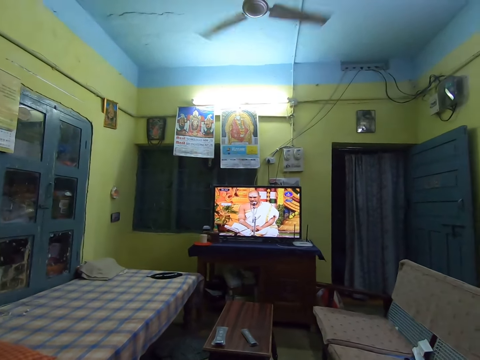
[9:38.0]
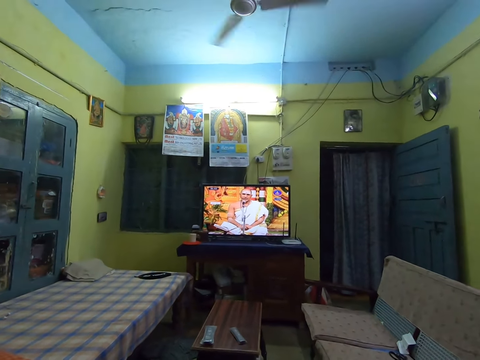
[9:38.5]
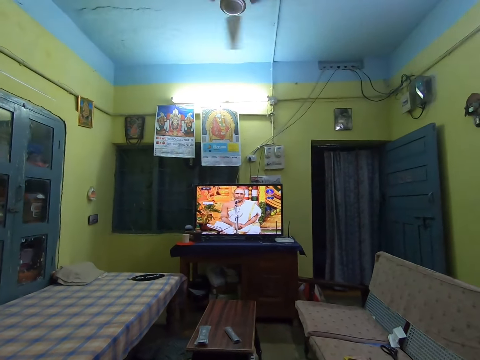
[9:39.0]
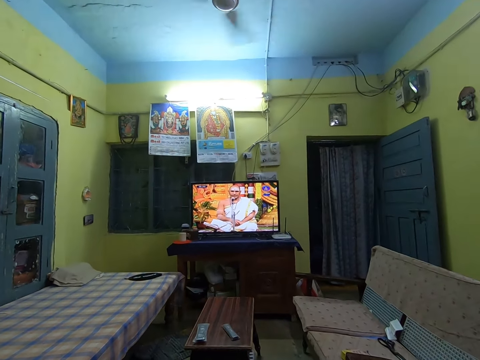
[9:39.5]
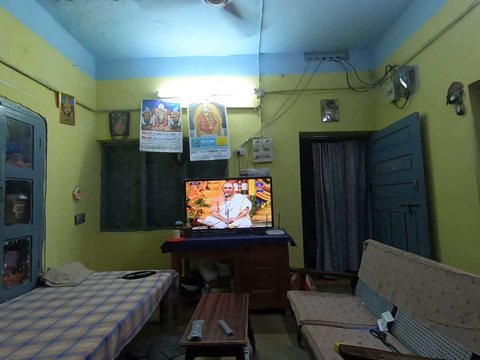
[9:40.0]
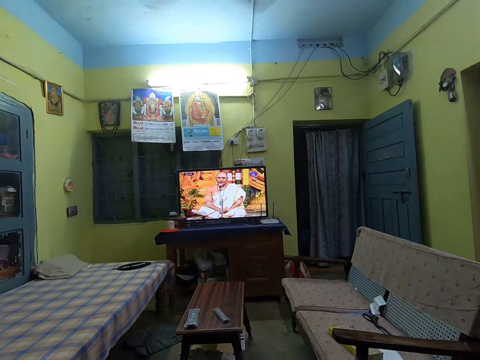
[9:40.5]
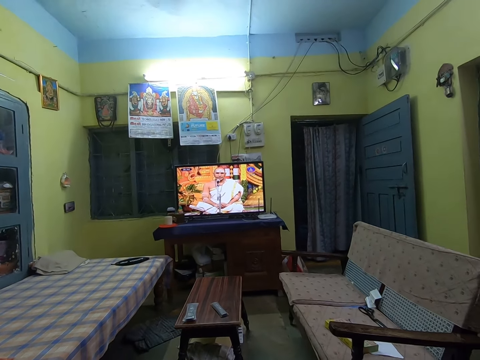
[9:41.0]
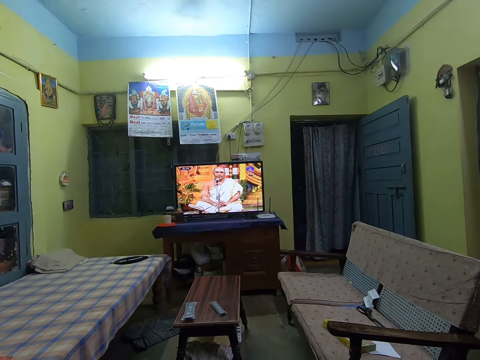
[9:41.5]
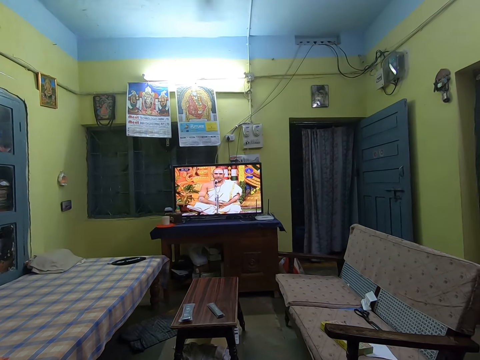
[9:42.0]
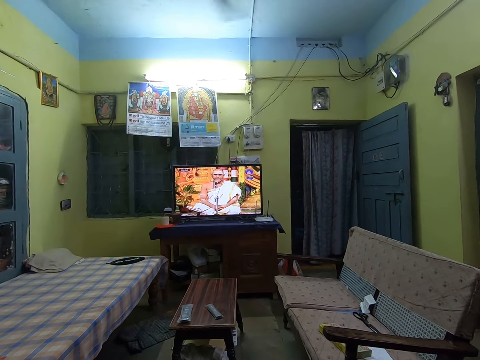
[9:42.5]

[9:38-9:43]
The camera wearer looks around.

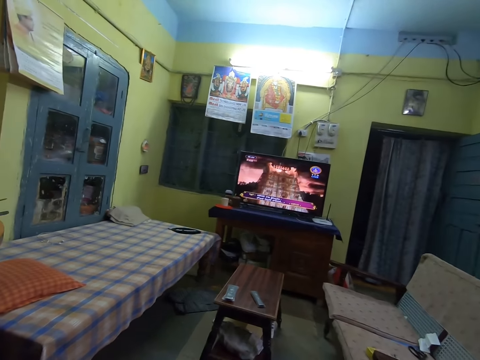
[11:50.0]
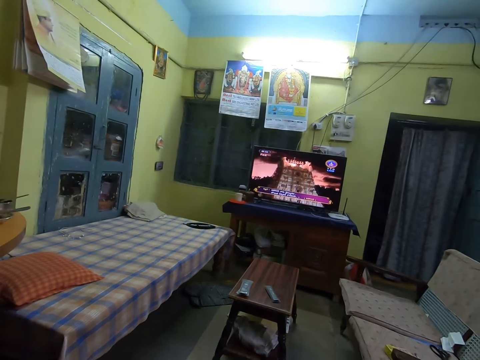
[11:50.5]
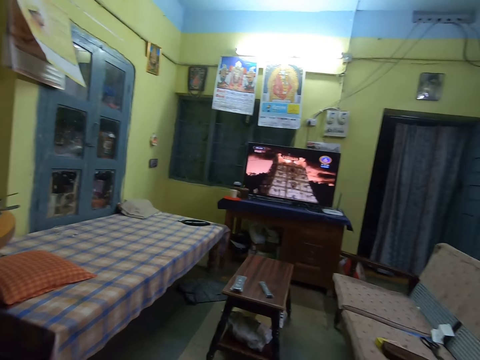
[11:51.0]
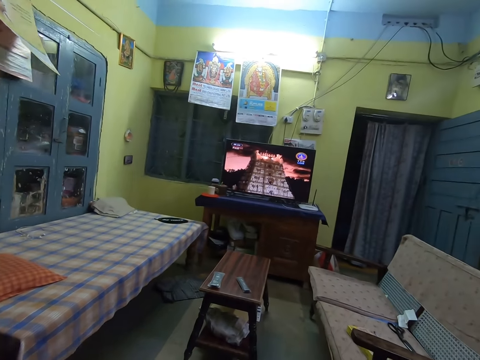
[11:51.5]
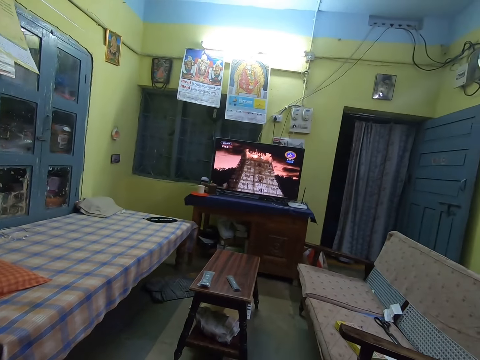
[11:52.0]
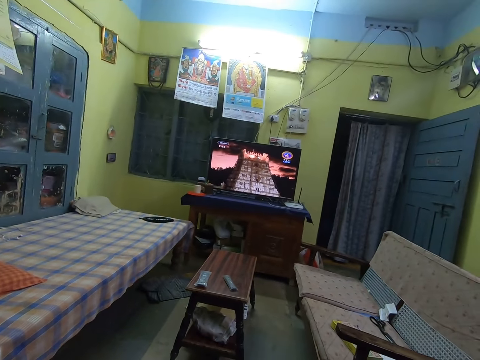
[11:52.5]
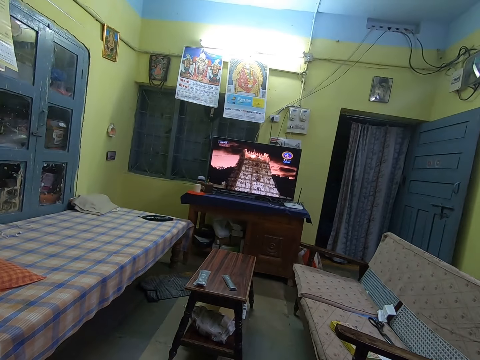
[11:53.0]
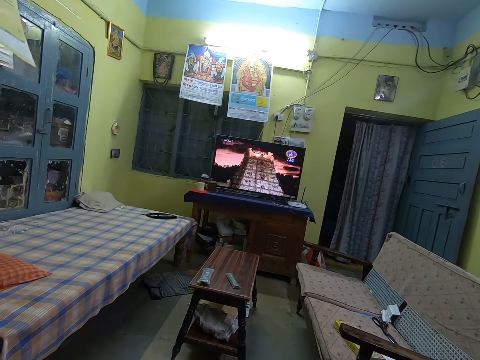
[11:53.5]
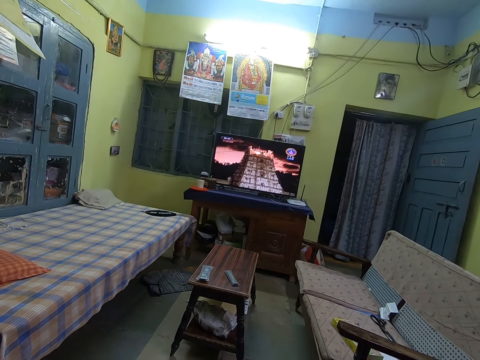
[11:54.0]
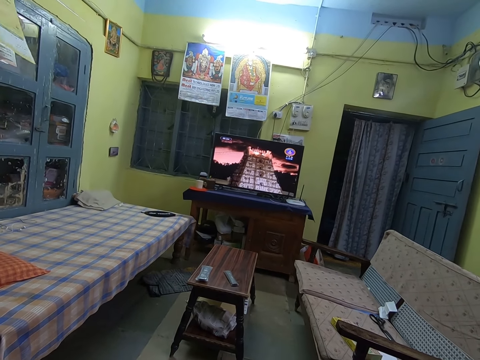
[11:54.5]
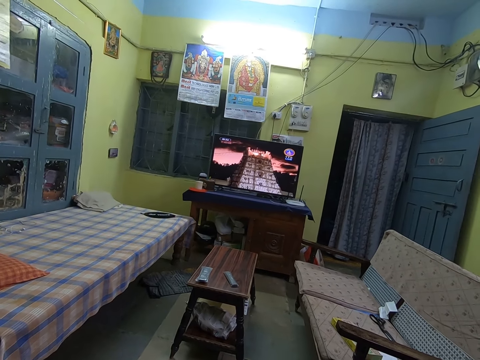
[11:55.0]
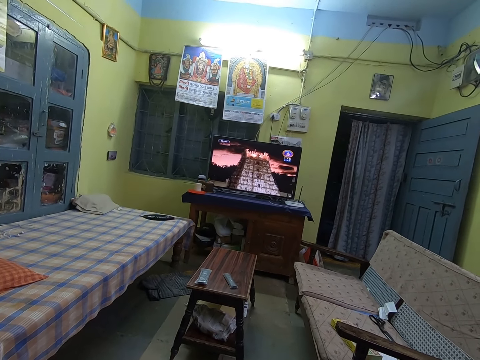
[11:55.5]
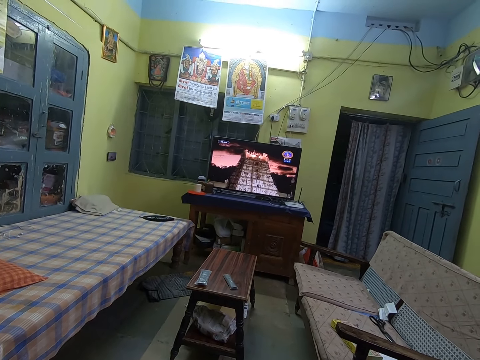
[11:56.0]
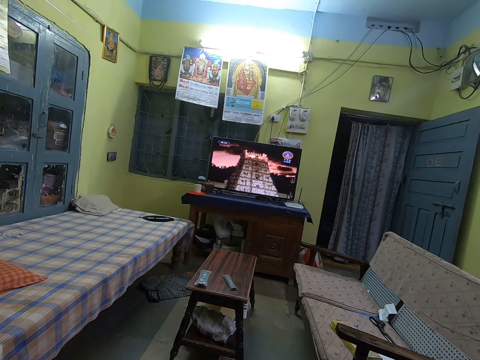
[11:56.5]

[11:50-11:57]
The camera wearer looks around.

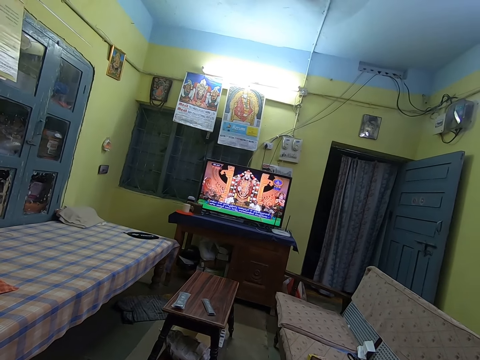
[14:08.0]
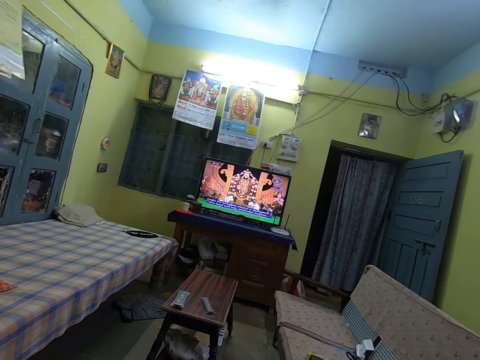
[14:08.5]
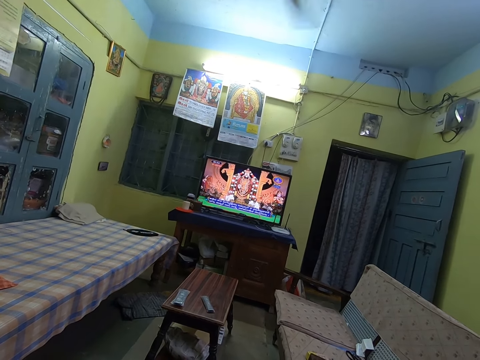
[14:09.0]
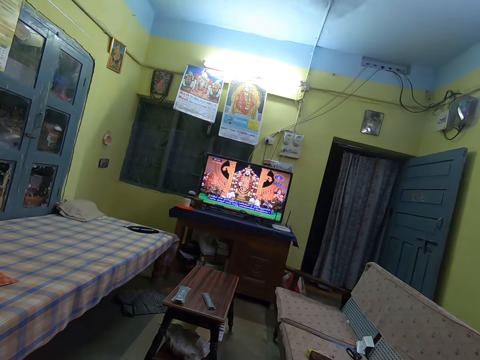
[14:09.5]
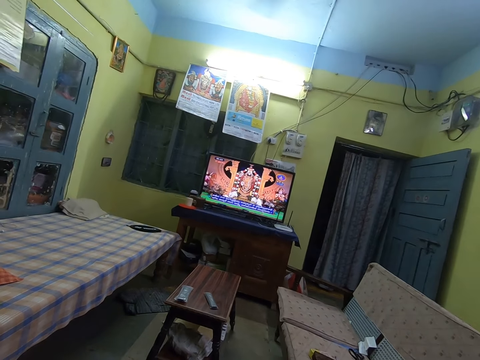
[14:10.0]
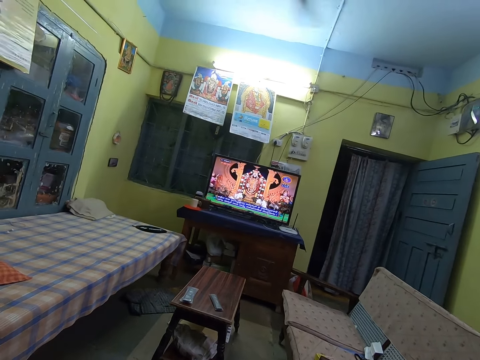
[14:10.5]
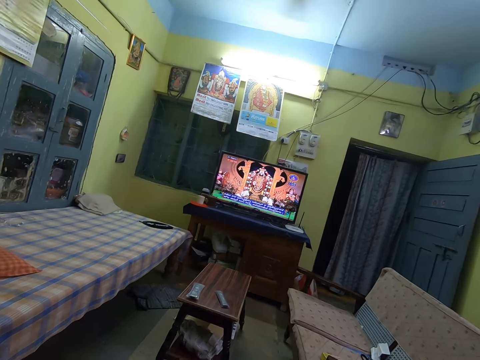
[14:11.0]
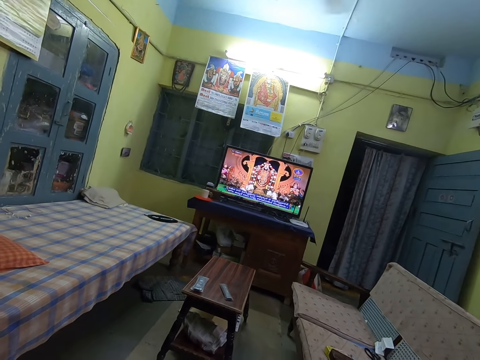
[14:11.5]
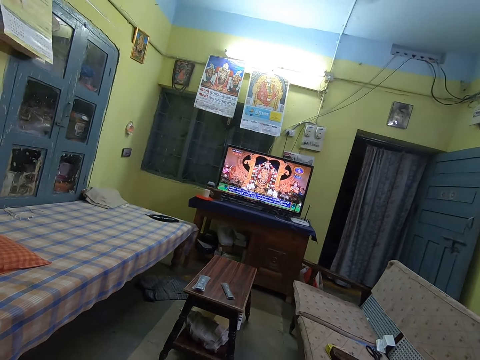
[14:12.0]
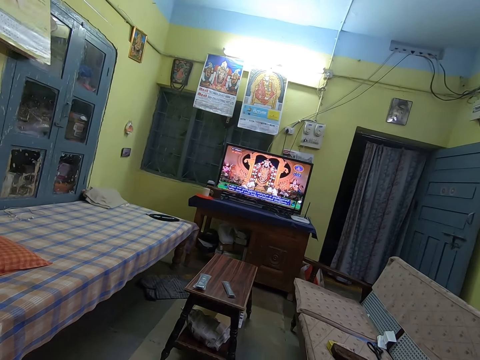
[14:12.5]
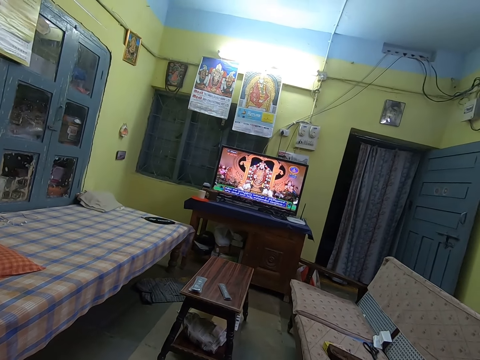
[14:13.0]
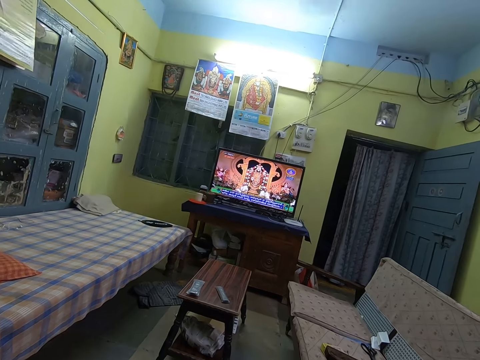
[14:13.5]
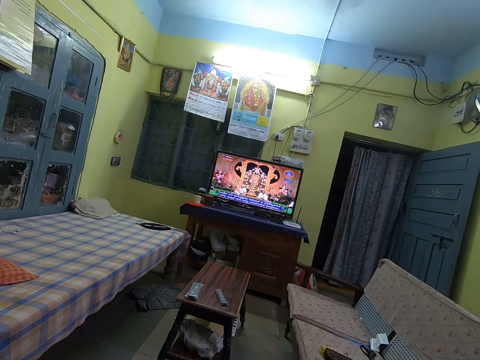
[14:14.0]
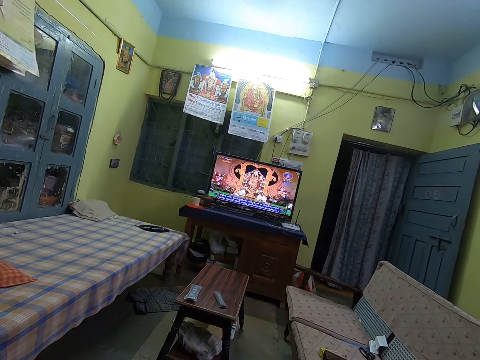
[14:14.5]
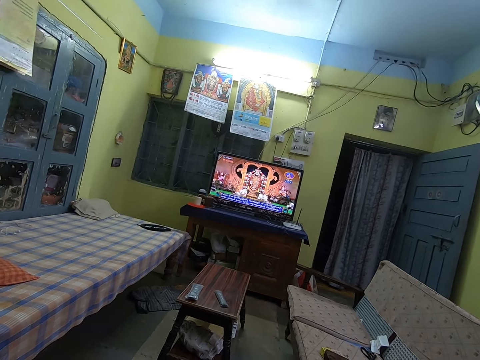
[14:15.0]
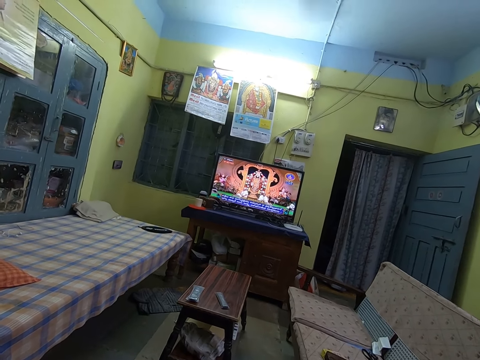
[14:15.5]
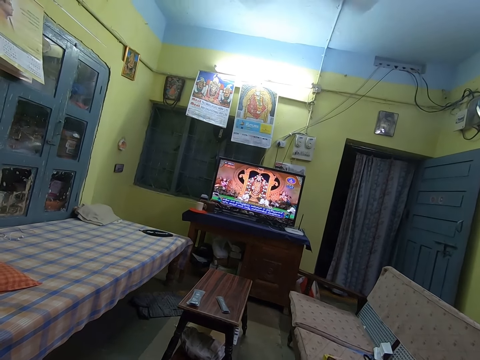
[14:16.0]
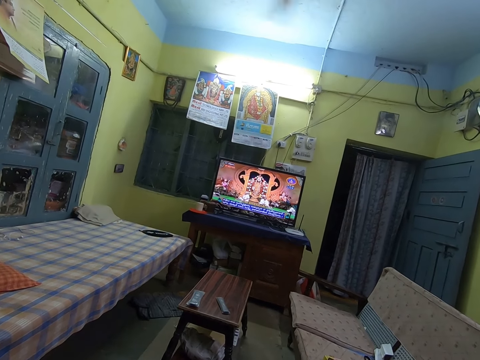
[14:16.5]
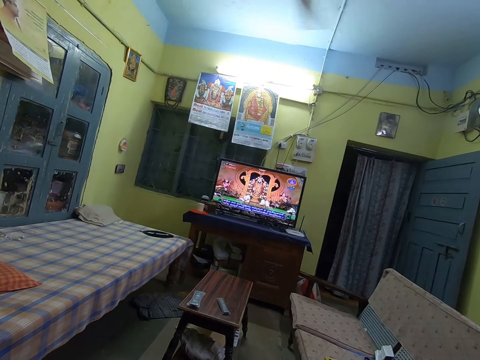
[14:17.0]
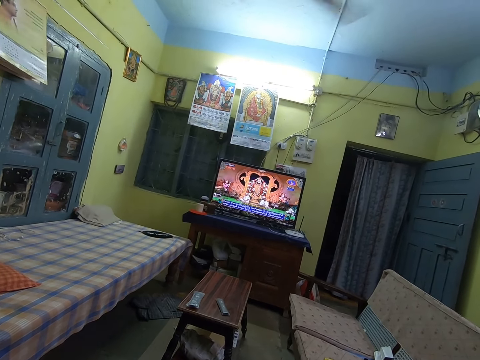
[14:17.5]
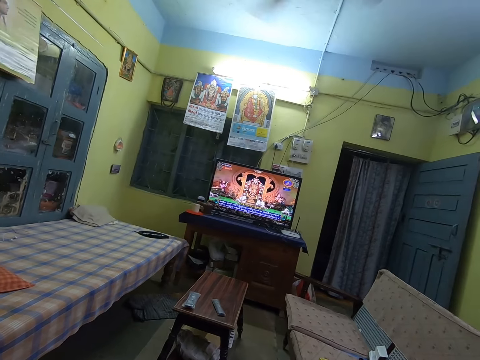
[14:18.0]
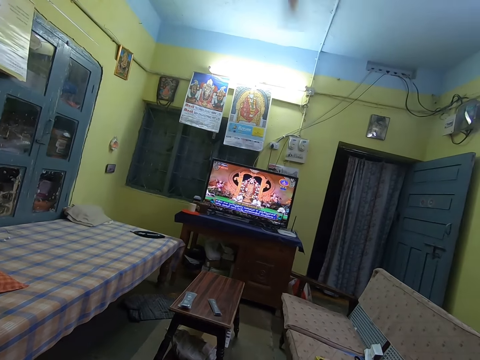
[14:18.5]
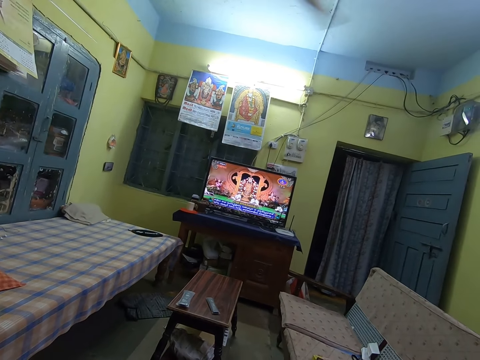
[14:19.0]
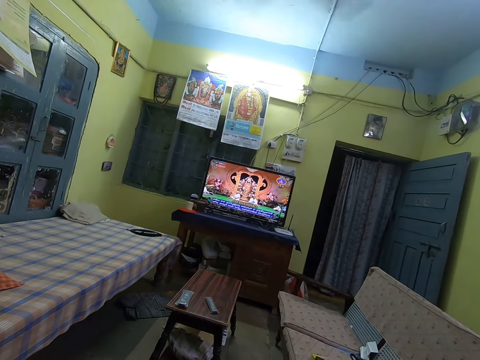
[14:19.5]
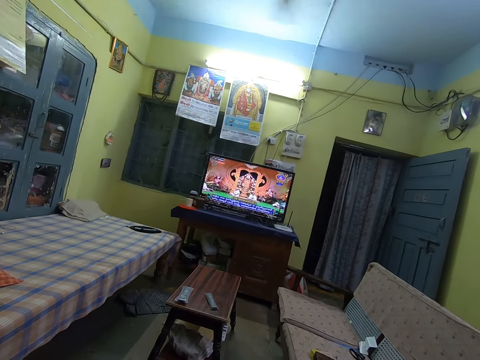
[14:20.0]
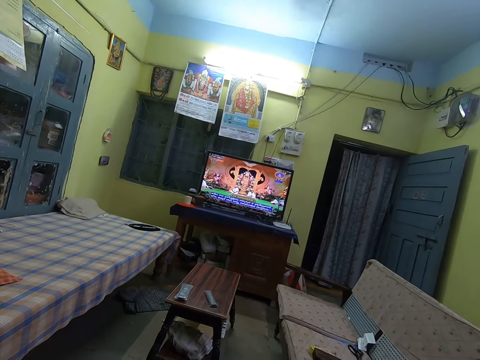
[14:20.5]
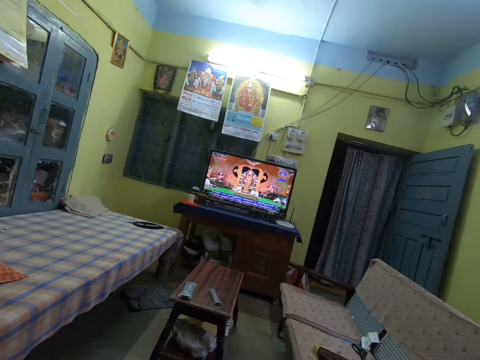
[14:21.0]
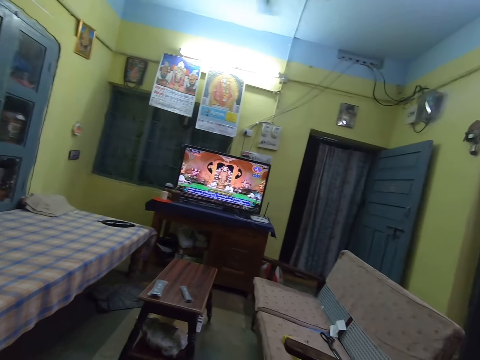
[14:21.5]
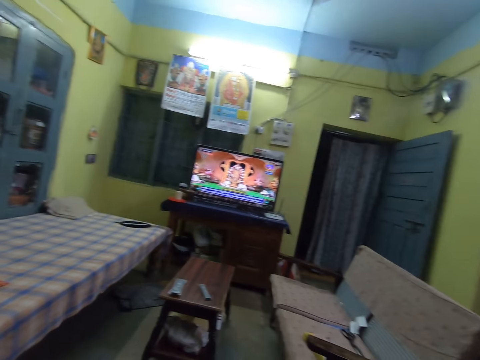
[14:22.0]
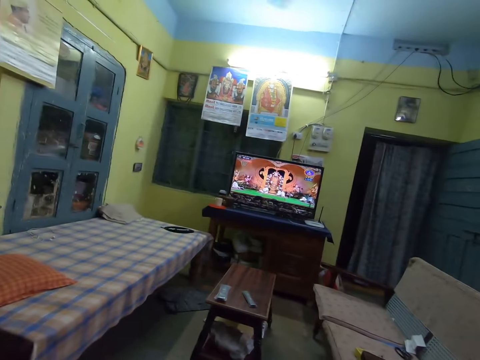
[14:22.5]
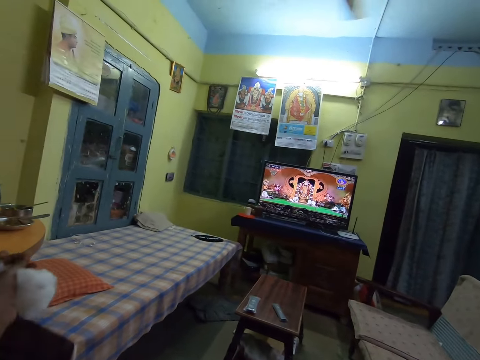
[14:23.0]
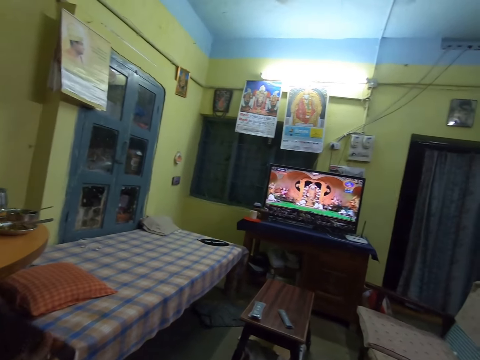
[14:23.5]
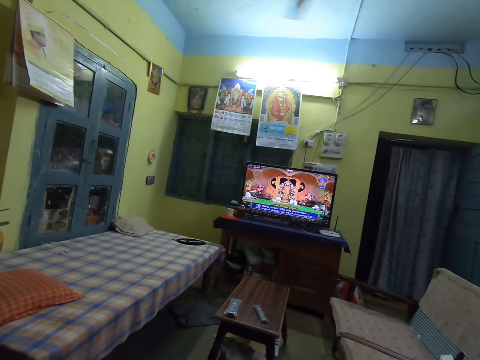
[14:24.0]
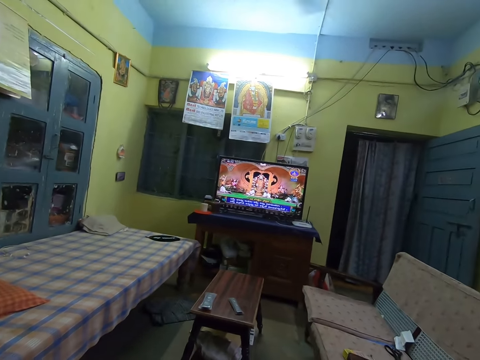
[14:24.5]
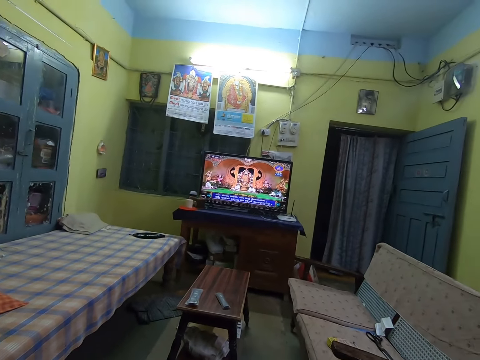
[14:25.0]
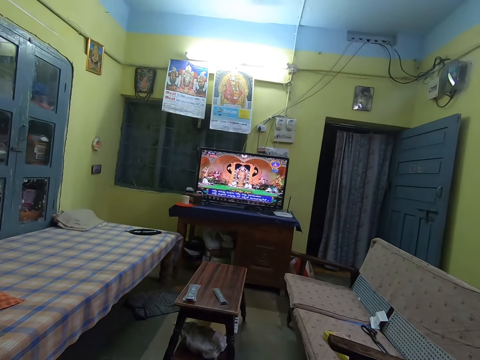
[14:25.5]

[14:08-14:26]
The camera wearer sings. They talk.
